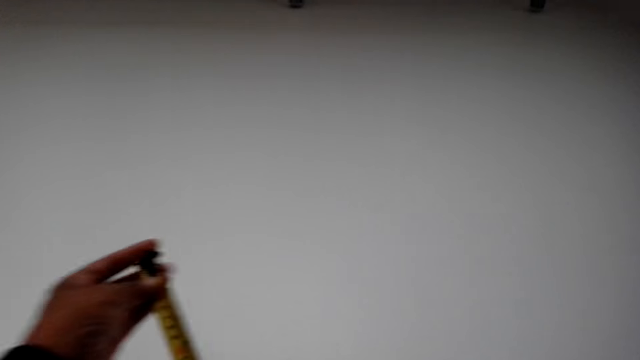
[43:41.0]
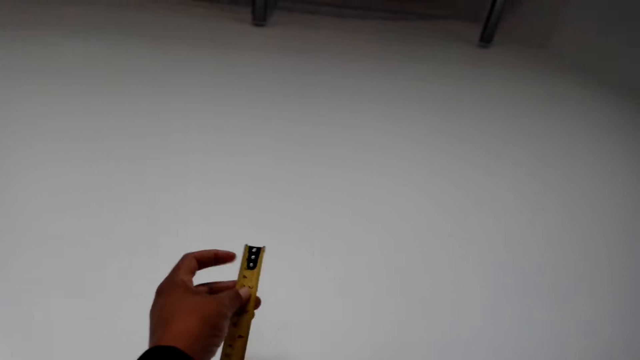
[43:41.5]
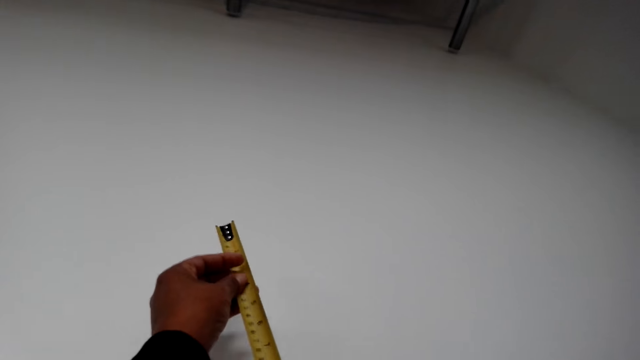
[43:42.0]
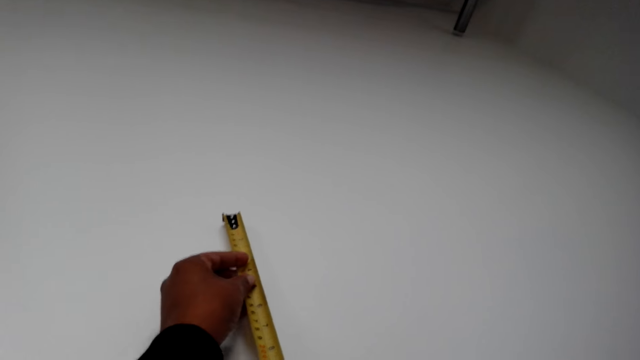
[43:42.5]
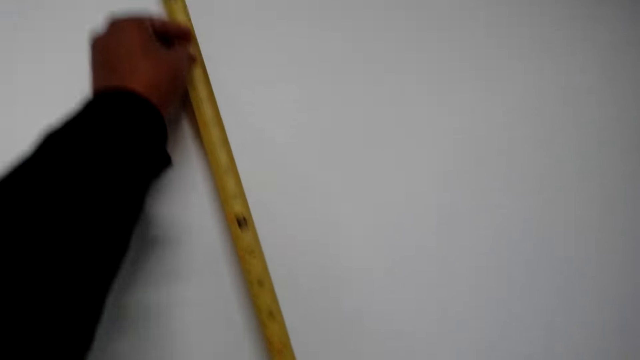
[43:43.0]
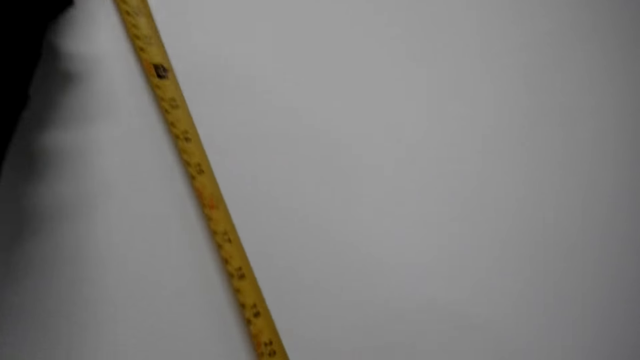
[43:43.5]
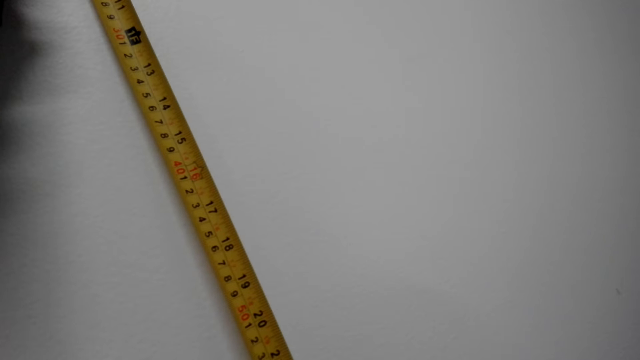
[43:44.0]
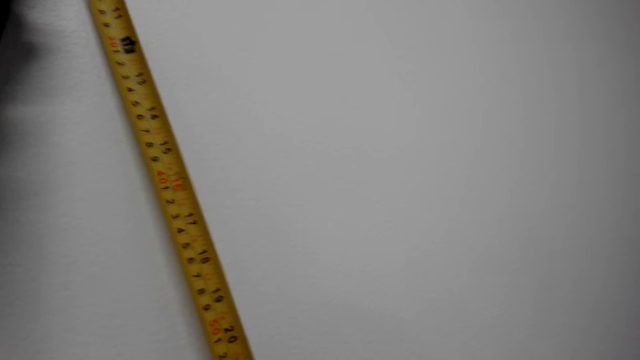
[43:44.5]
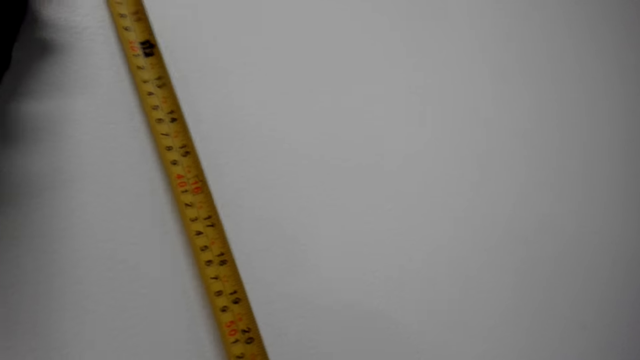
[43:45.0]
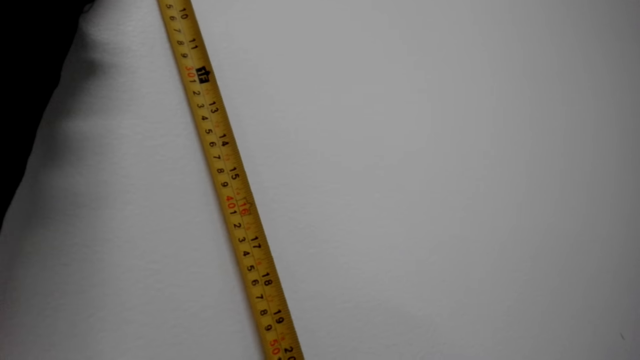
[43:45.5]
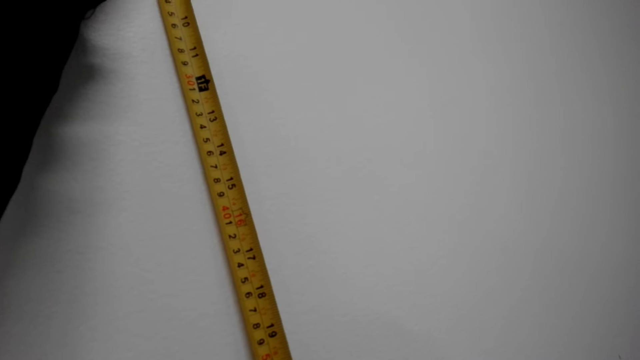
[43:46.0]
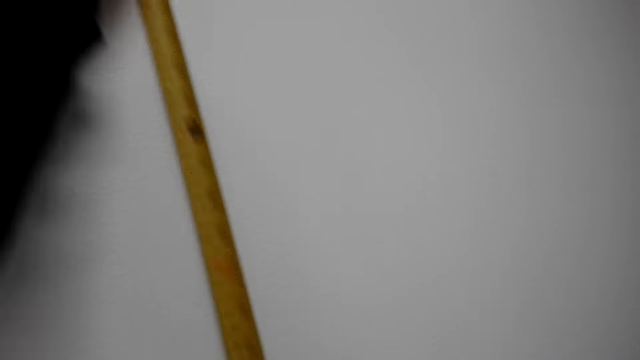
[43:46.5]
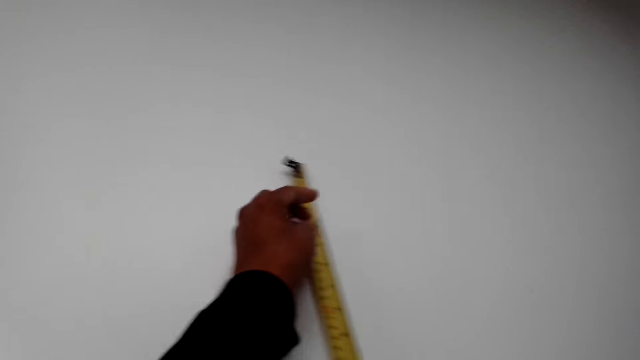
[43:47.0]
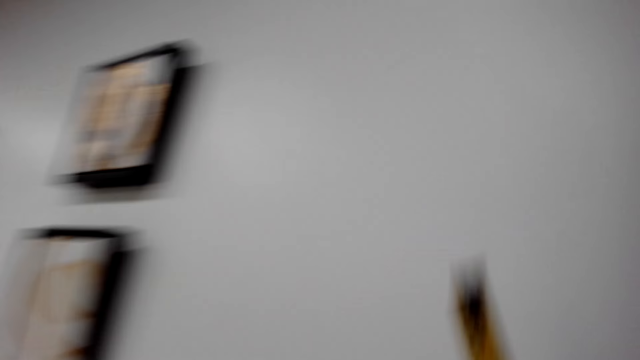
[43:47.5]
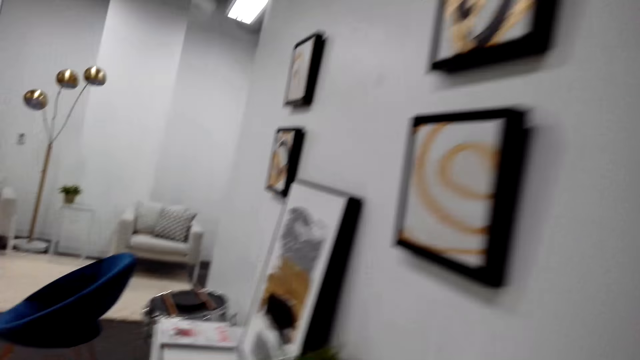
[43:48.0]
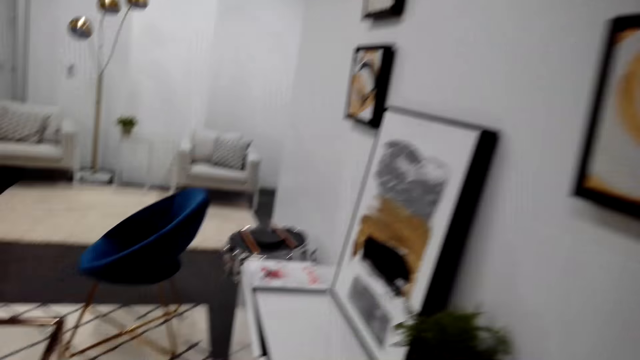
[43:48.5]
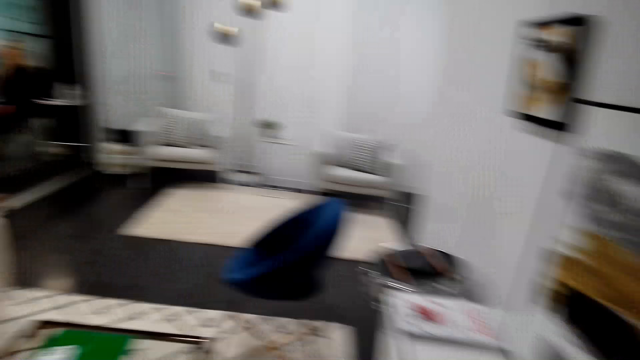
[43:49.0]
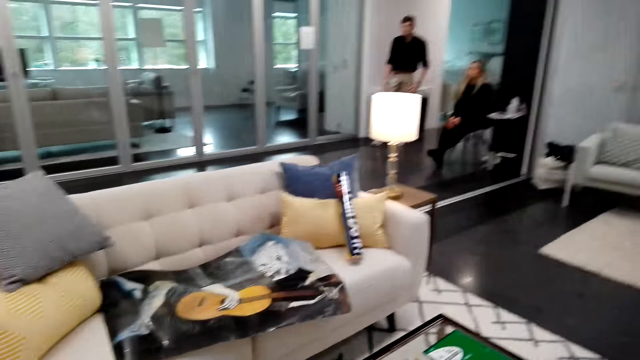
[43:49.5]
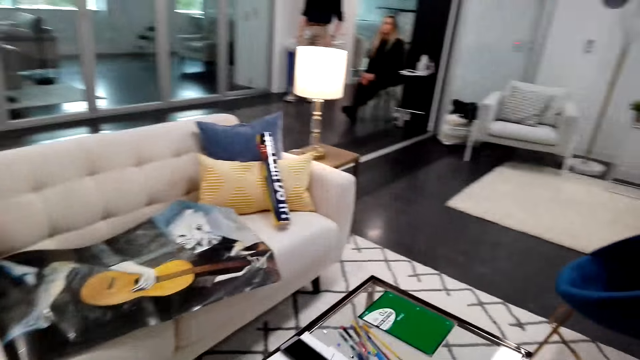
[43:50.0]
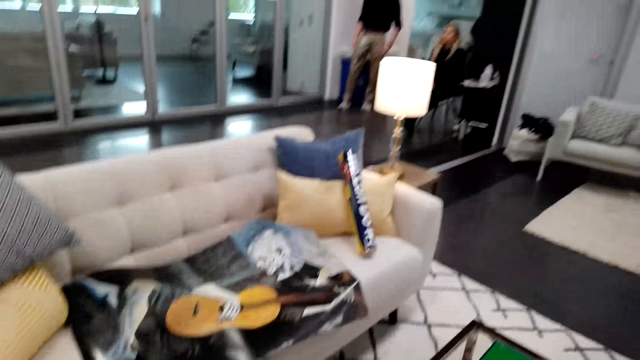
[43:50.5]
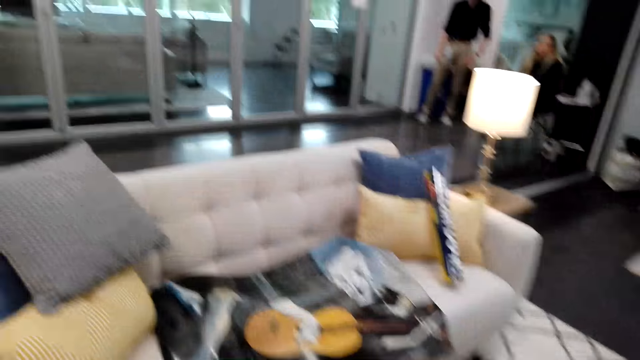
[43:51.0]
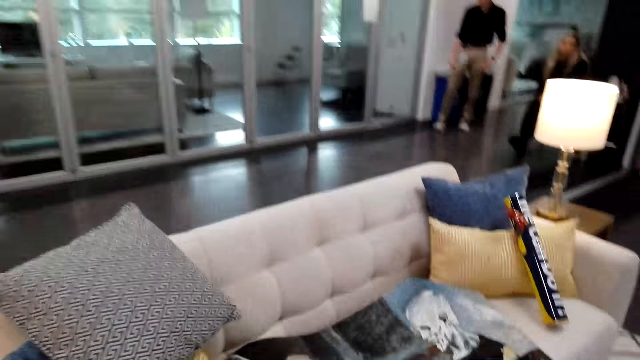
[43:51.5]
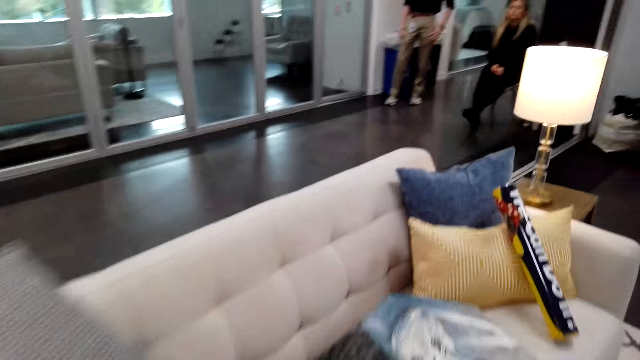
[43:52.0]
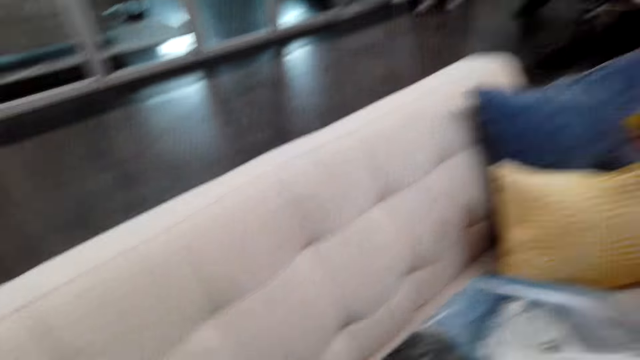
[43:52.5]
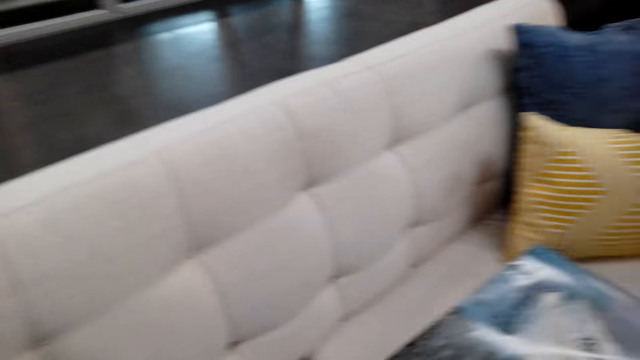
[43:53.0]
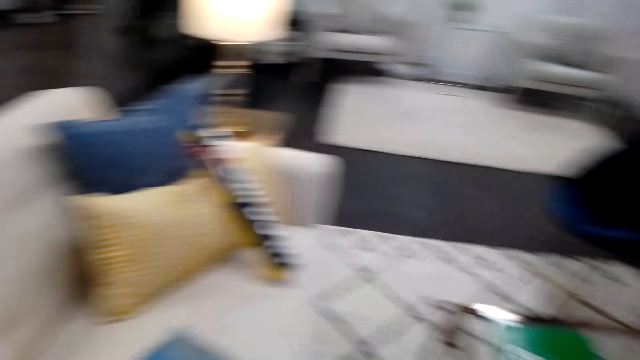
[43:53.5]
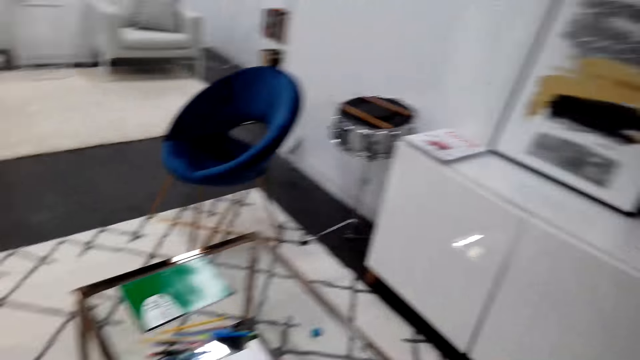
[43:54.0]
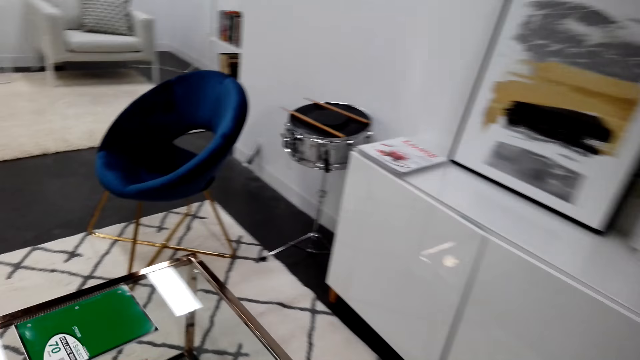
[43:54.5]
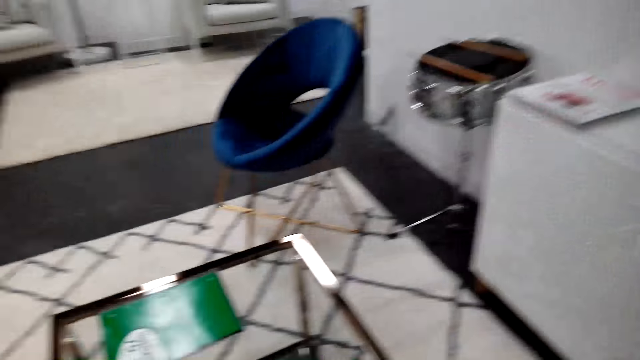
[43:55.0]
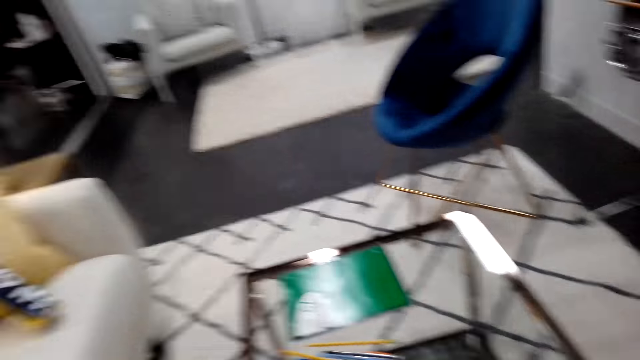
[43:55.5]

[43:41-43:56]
The camera wearer walks around the house. They walk toward the couch. They take a paint from the couch.

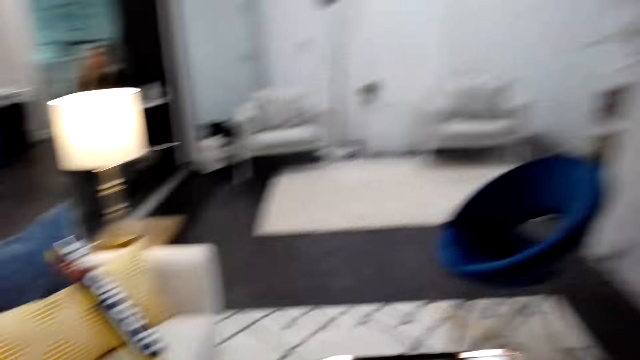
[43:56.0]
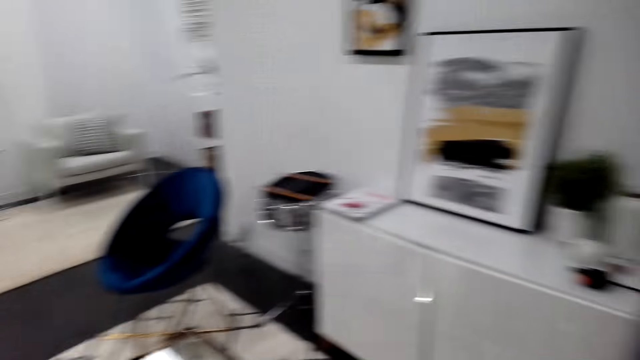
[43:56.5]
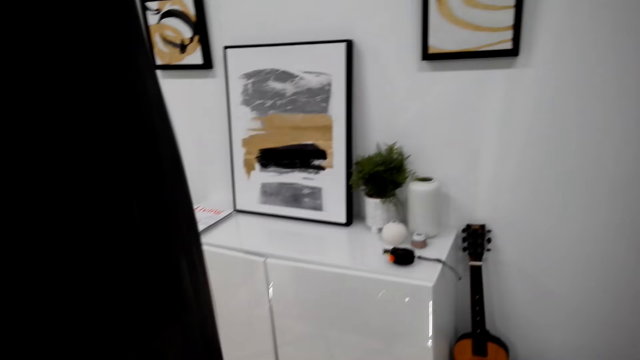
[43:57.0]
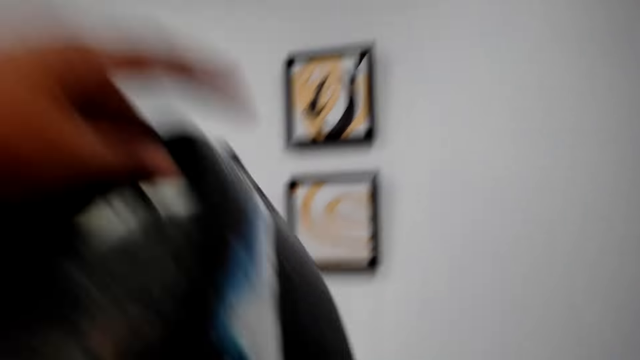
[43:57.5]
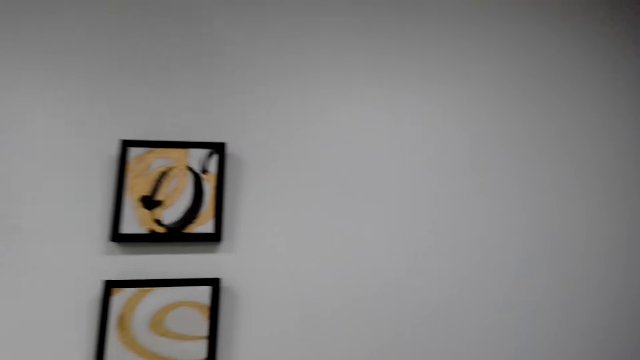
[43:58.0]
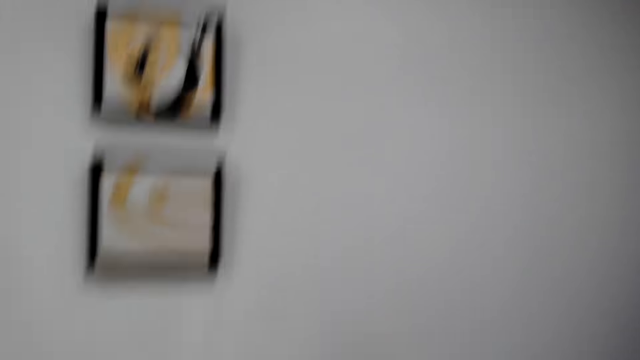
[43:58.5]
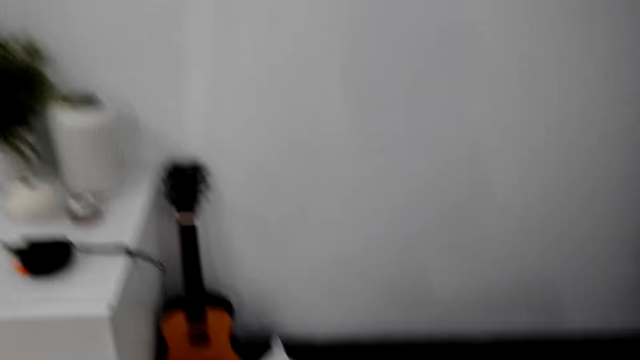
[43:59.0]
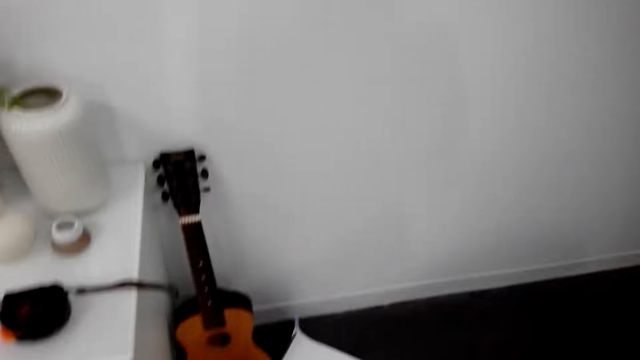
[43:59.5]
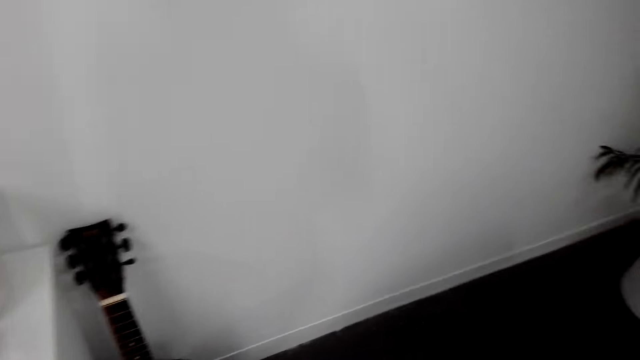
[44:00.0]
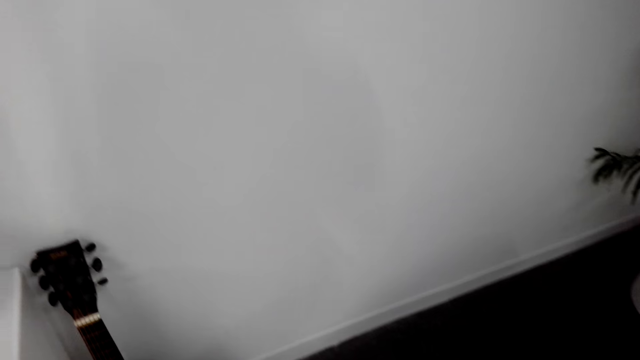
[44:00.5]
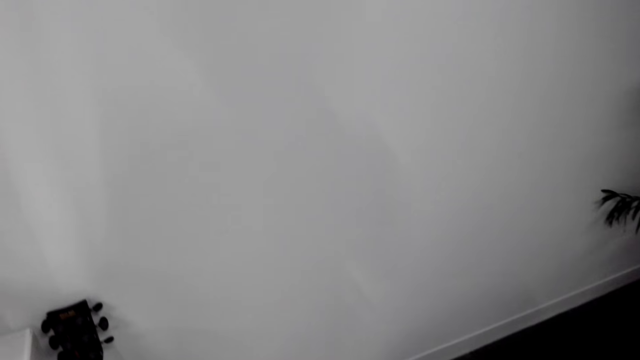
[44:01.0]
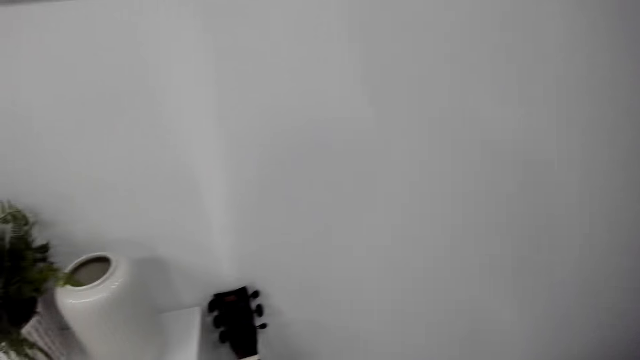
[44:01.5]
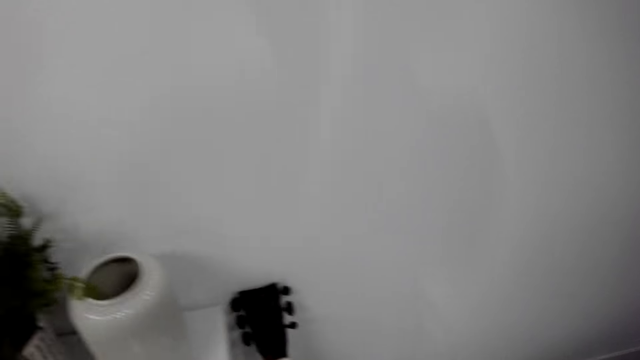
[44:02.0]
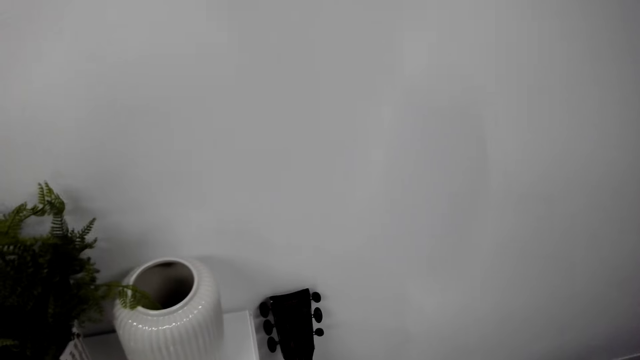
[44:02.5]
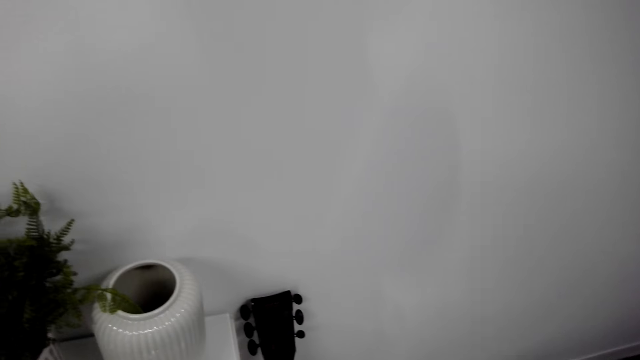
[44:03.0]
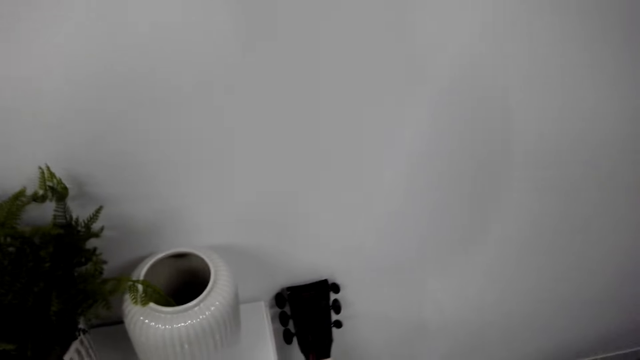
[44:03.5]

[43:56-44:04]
The camera wearer picks up the art. They walk around the house. They throw the paint on the floor.
